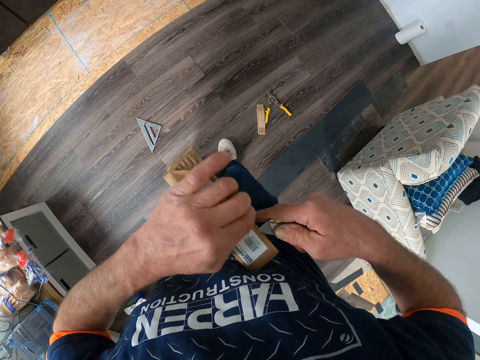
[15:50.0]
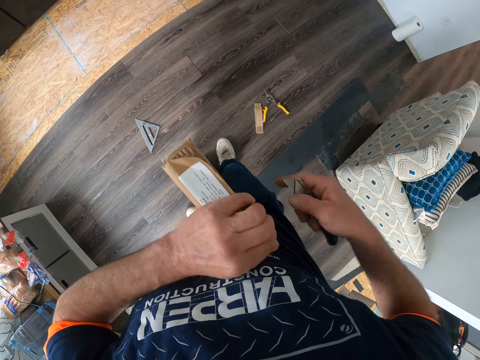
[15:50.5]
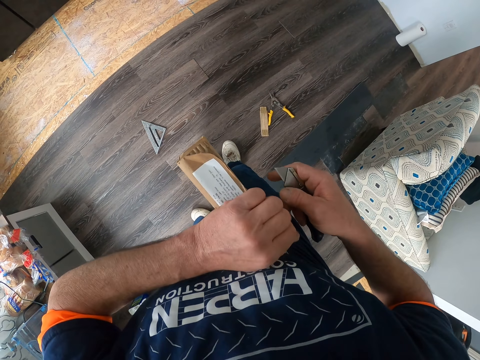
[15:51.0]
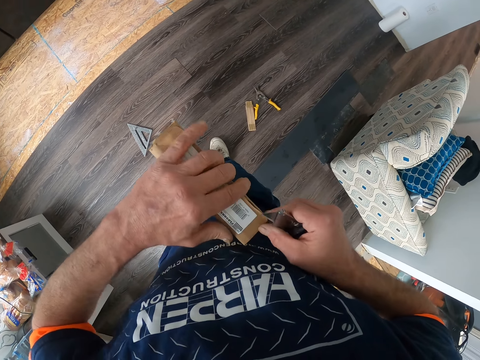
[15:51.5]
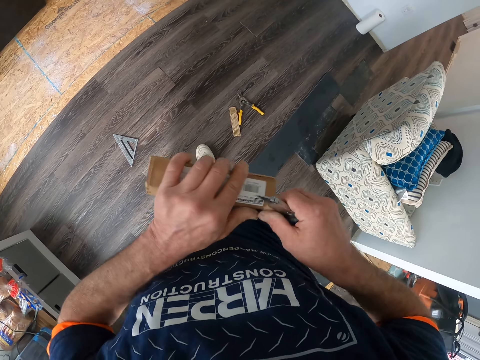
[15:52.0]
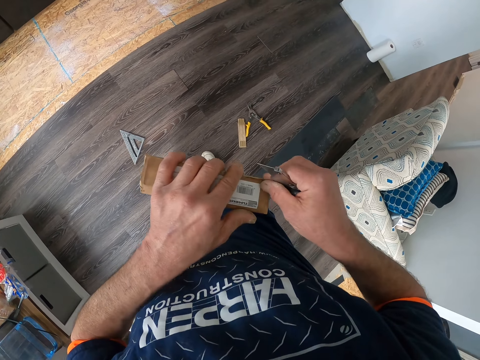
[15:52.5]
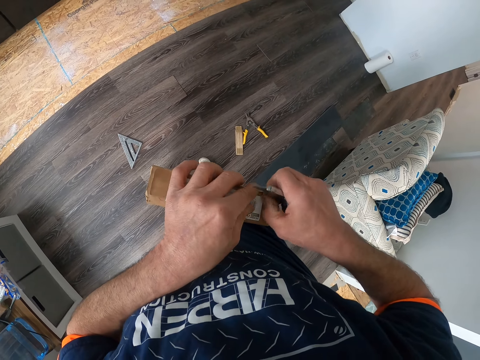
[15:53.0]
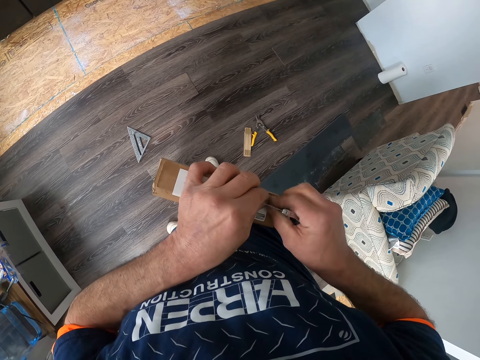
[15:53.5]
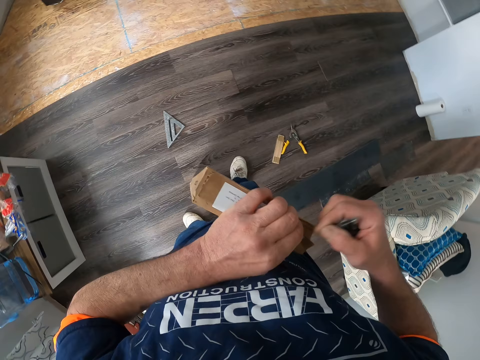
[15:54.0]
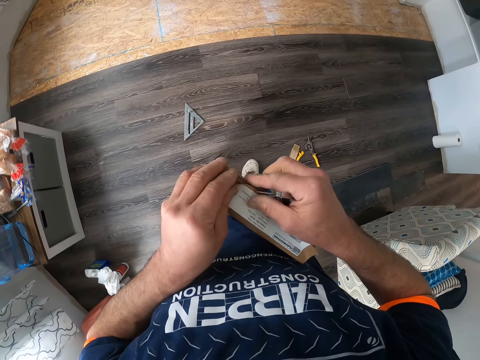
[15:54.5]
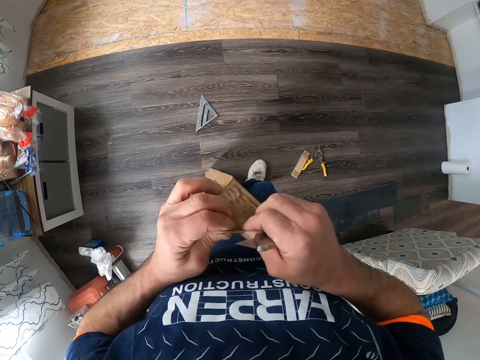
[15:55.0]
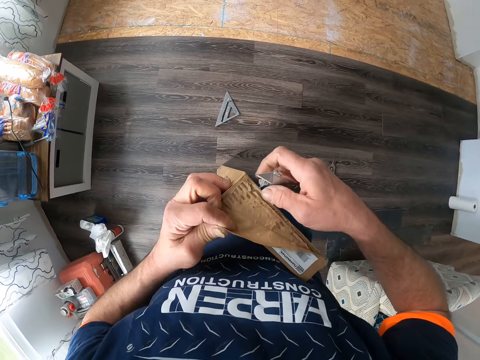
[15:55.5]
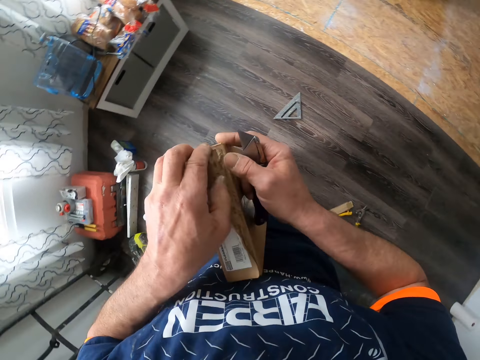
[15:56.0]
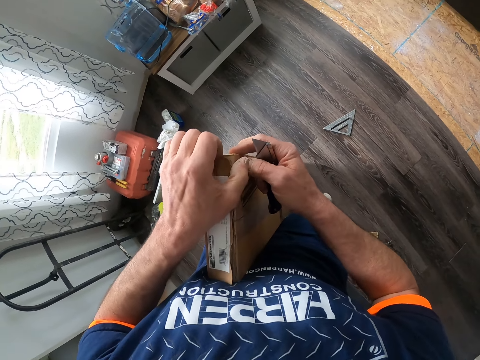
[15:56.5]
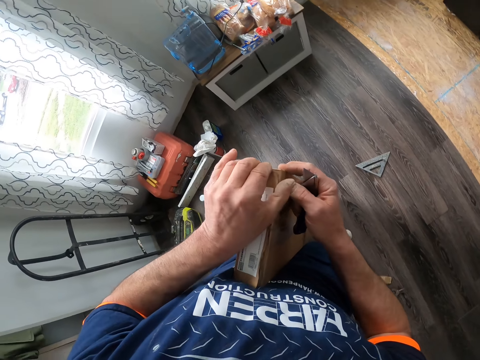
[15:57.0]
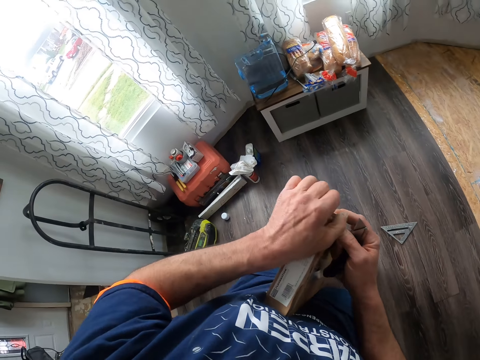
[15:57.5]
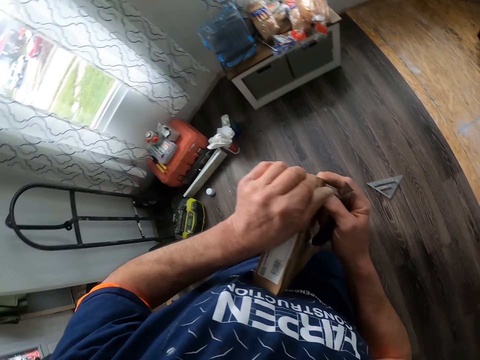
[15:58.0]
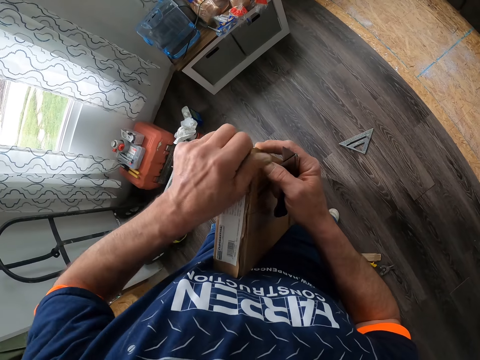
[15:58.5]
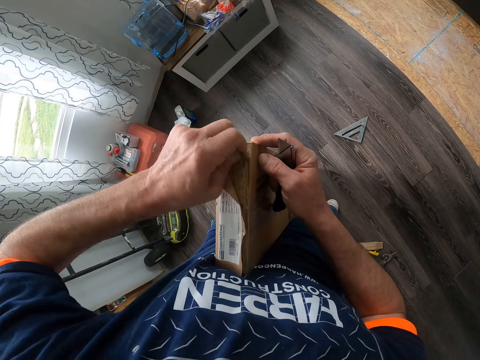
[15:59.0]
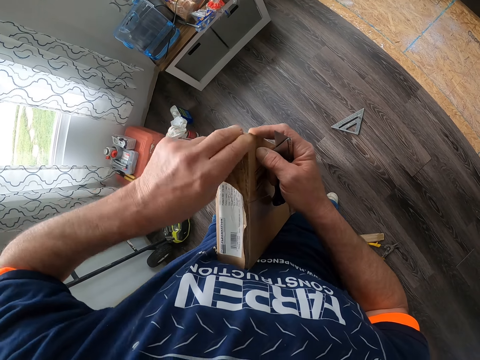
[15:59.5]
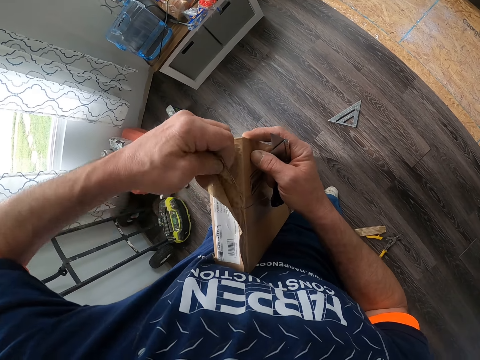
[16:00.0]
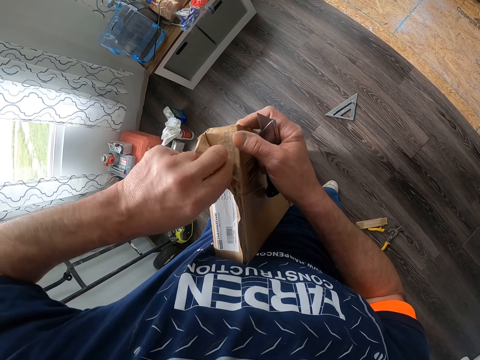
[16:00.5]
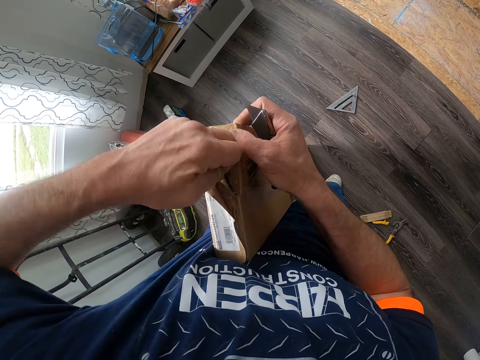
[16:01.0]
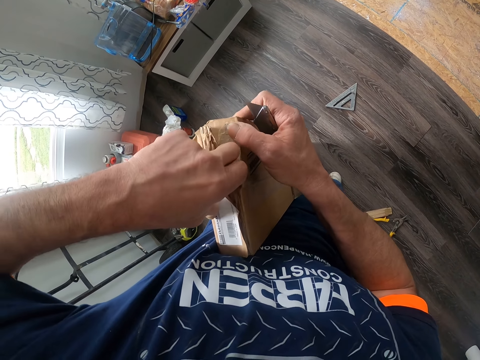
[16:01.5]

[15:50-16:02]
The camera wearer removes the seal.

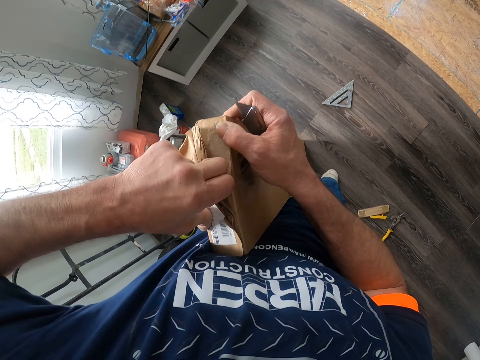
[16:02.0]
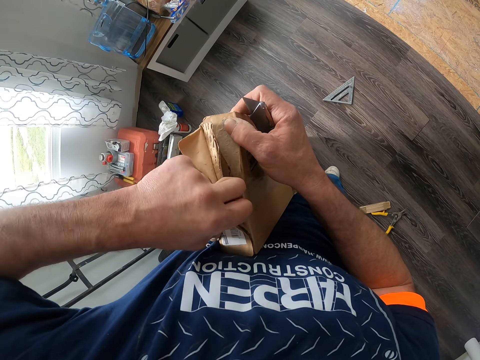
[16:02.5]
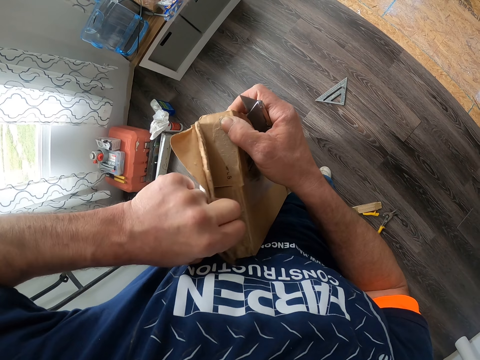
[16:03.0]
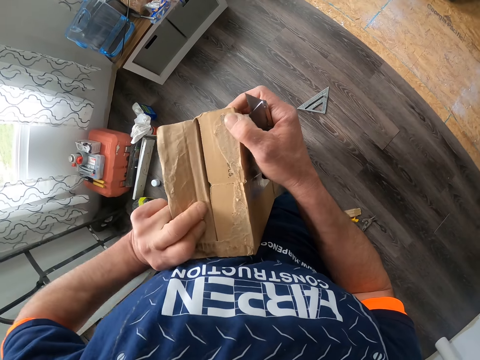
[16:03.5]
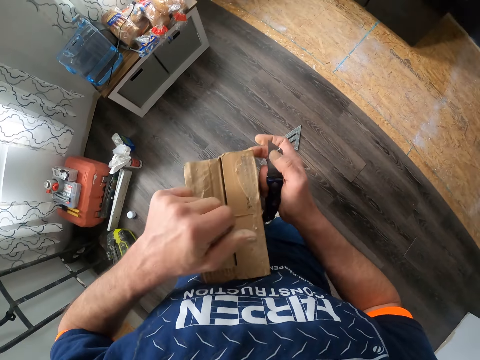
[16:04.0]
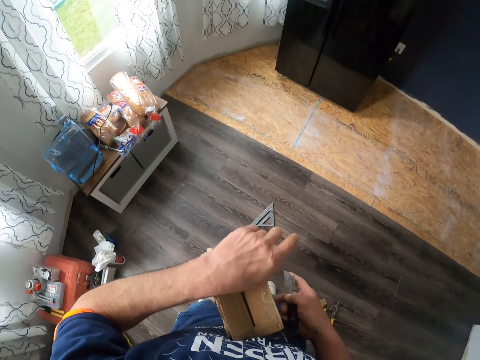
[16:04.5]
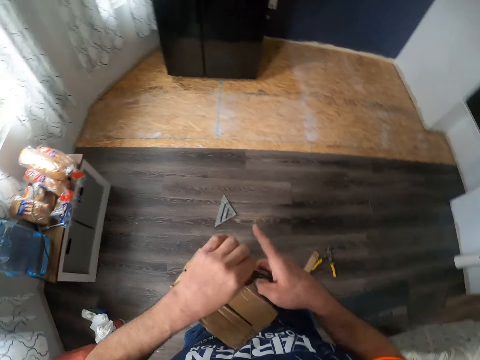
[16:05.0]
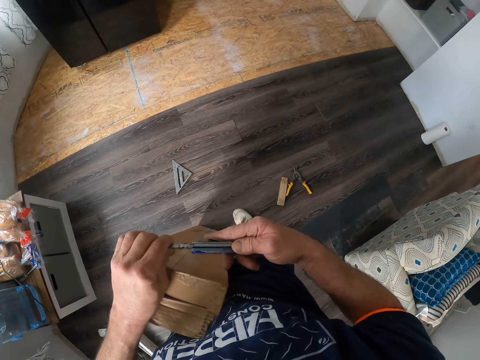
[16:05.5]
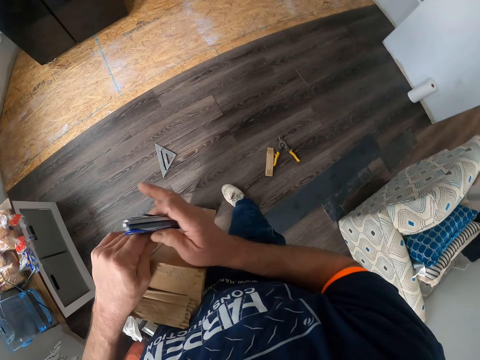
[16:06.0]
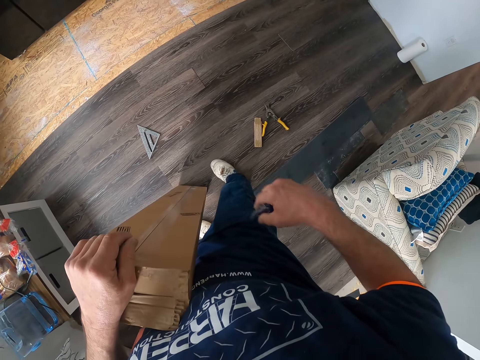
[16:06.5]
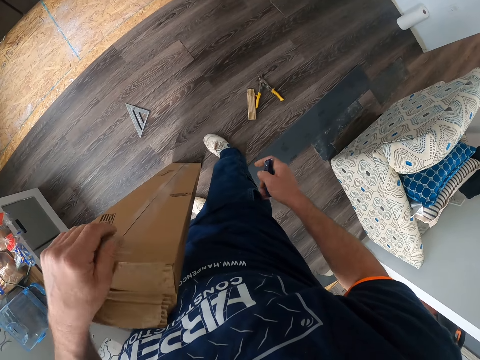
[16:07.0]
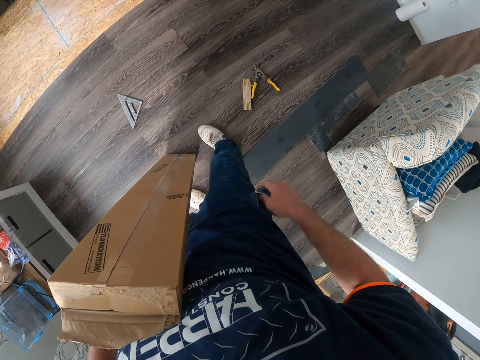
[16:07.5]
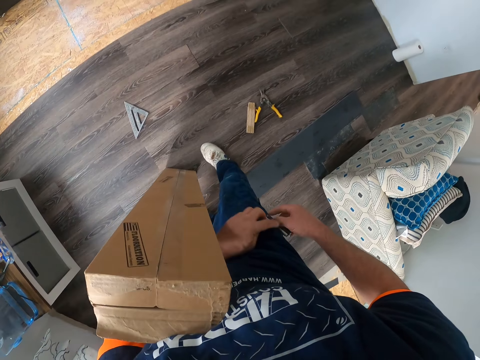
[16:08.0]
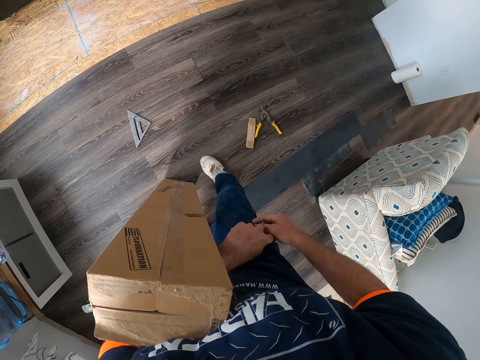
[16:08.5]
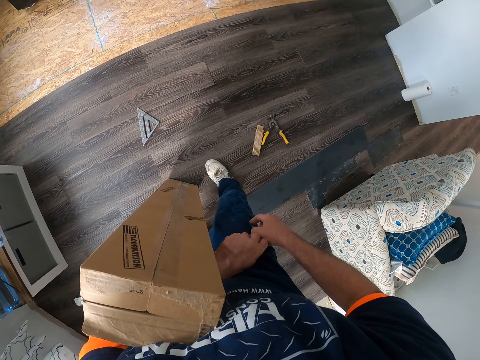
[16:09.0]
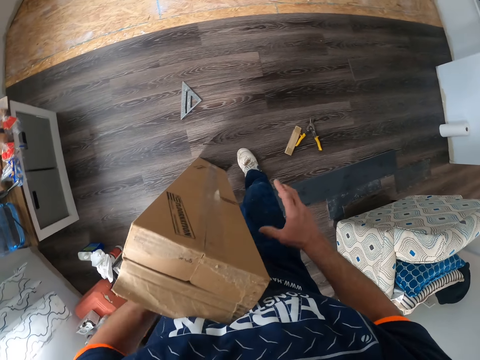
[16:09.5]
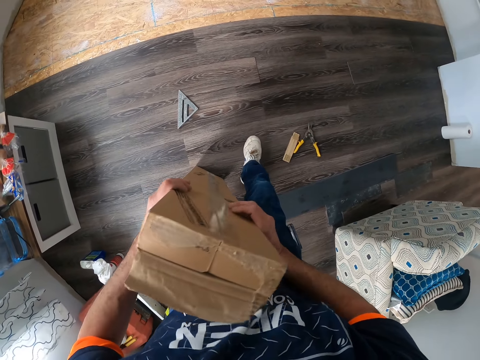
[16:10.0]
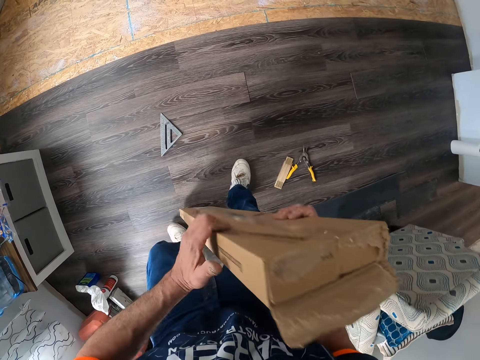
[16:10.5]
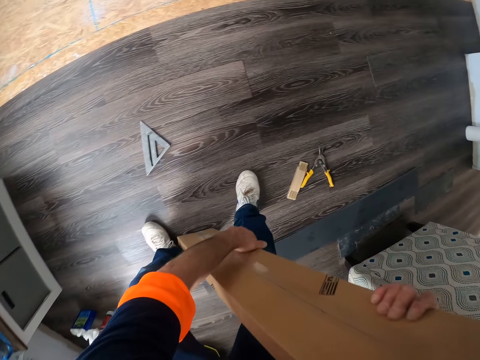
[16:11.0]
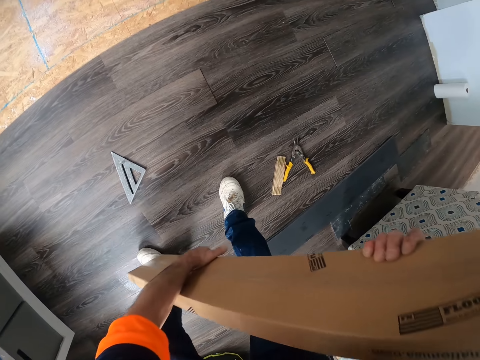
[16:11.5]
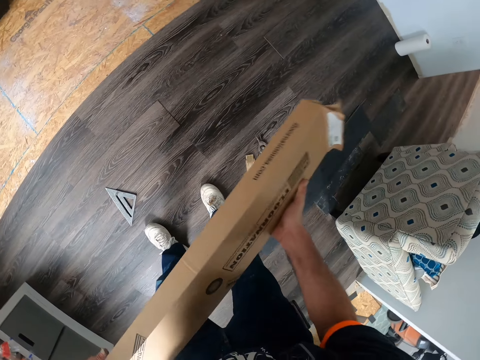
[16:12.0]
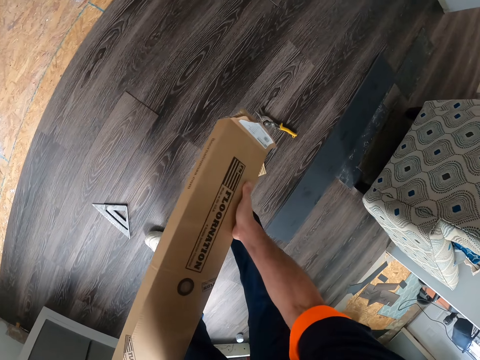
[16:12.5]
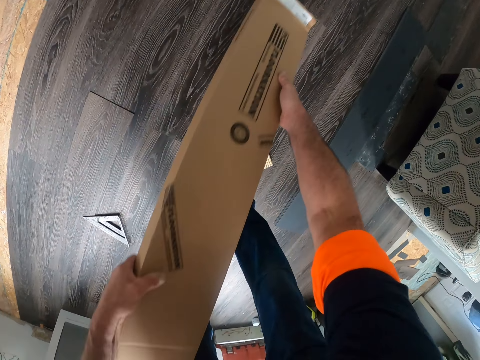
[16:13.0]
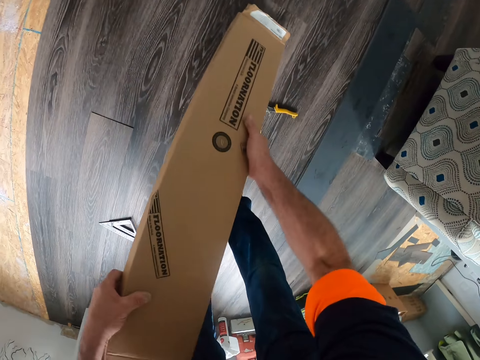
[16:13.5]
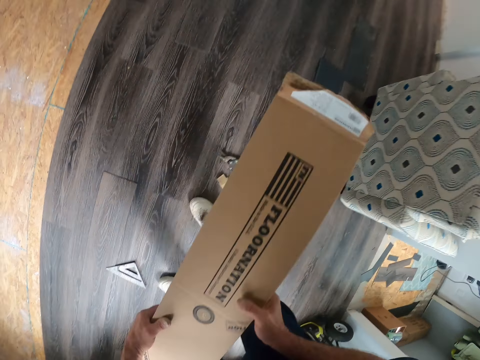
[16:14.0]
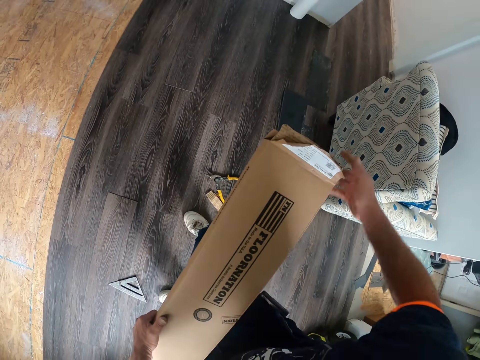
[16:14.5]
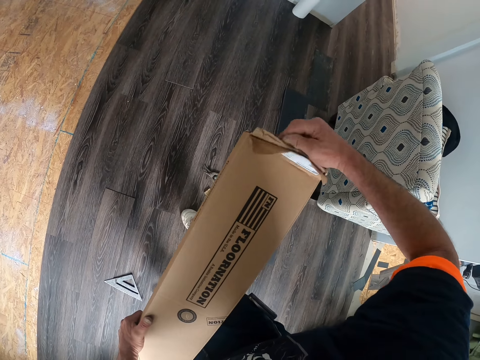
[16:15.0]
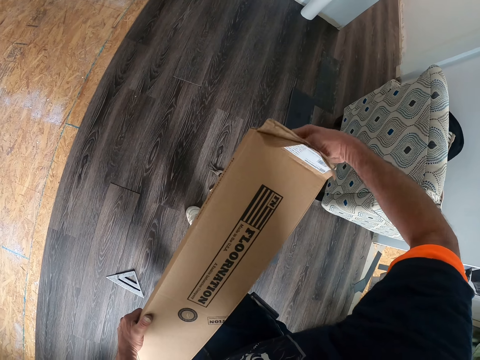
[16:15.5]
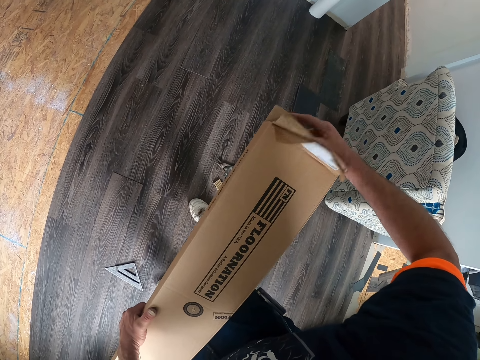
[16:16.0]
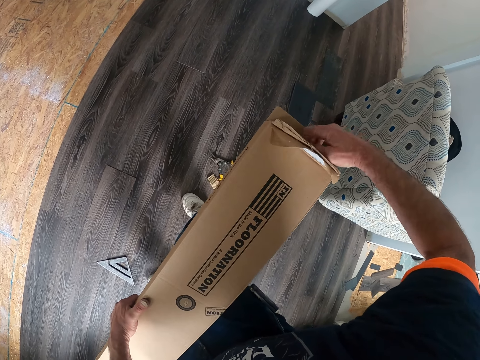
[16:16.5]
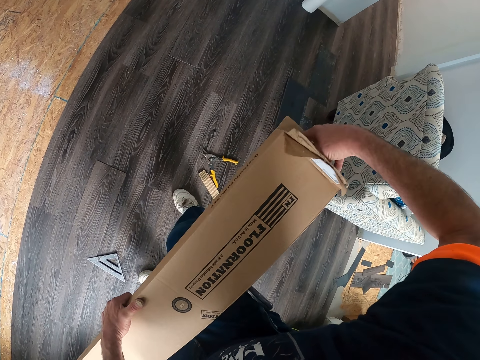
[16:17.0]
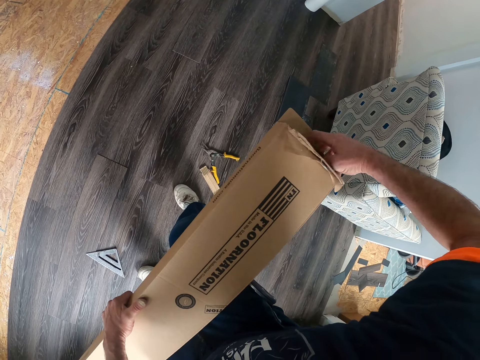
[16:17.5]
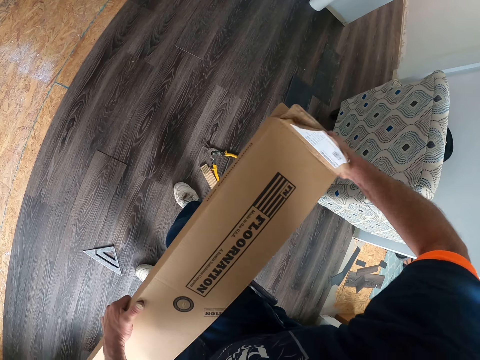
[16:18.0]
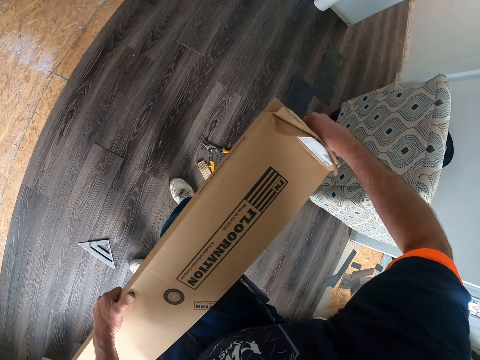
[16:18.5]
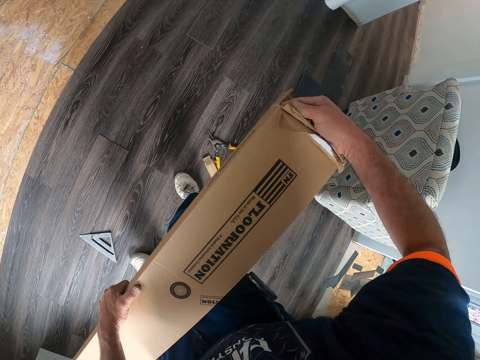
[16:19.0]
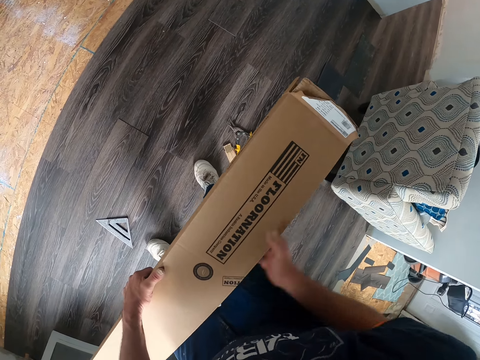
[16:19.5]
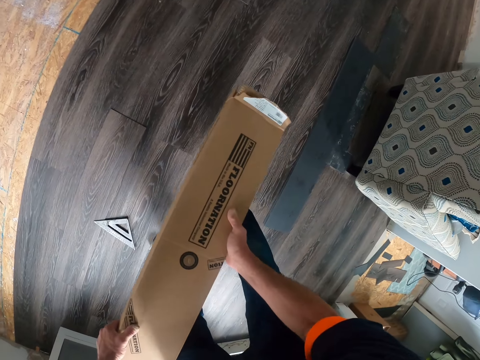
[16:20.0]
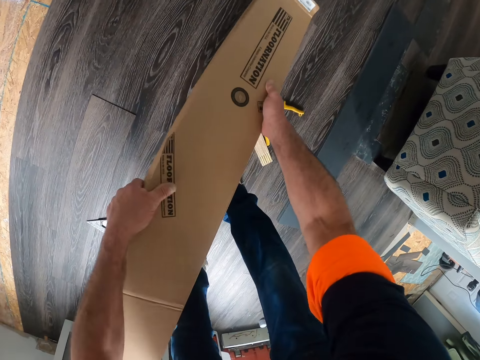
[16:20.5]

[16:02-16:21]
The camera wearer folds the knife. They return the pen knife to the pocket. They remove the timber from the box.
